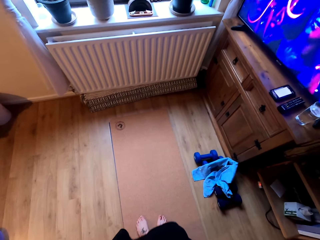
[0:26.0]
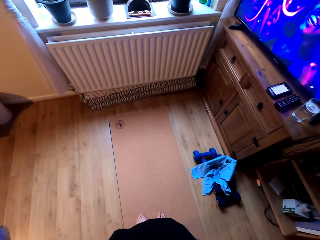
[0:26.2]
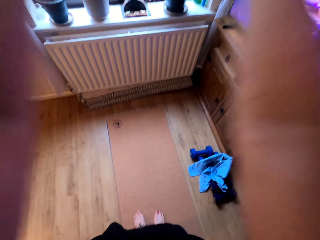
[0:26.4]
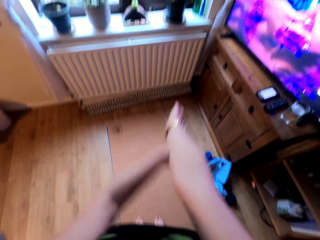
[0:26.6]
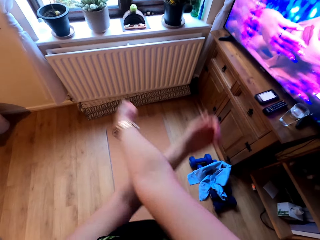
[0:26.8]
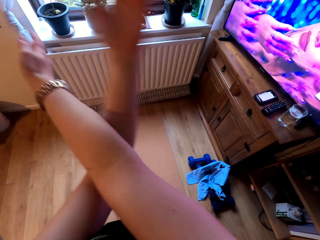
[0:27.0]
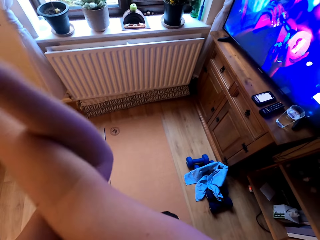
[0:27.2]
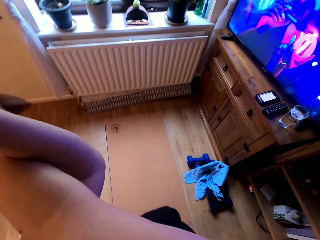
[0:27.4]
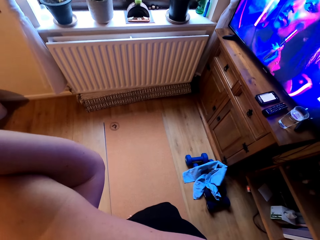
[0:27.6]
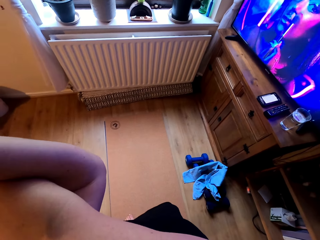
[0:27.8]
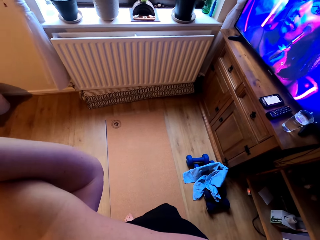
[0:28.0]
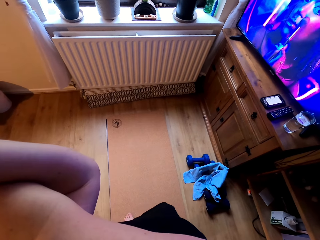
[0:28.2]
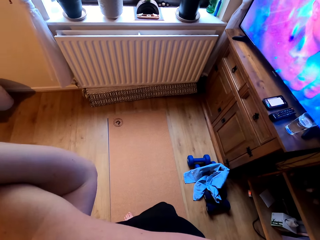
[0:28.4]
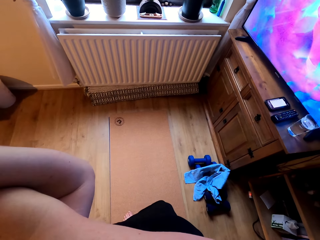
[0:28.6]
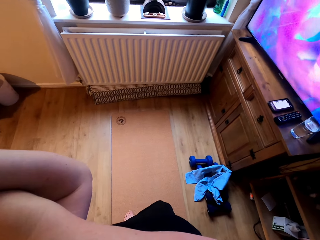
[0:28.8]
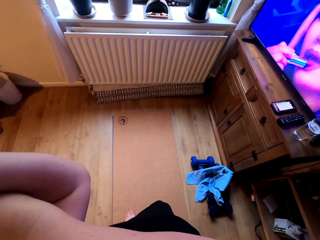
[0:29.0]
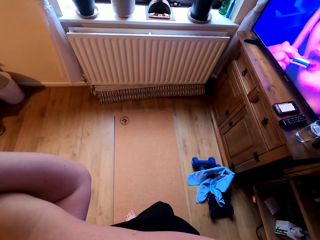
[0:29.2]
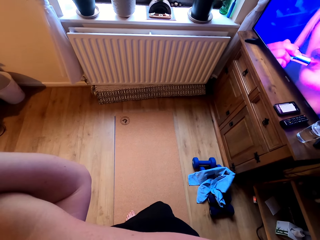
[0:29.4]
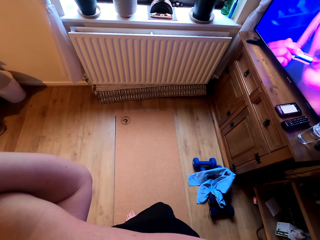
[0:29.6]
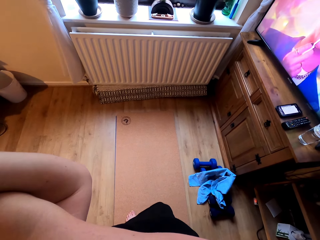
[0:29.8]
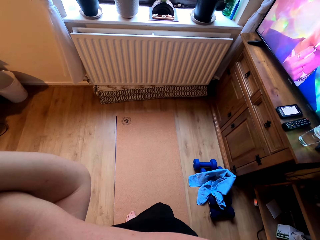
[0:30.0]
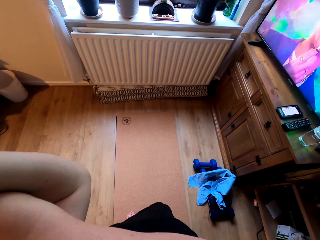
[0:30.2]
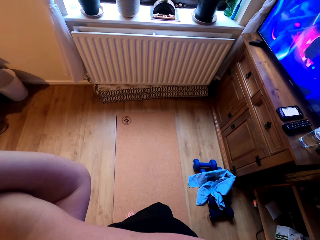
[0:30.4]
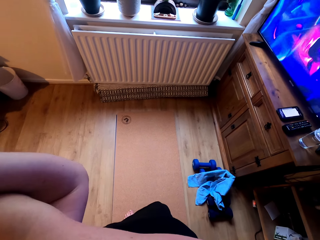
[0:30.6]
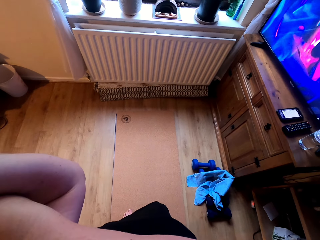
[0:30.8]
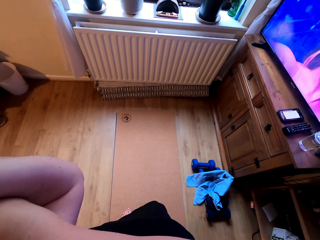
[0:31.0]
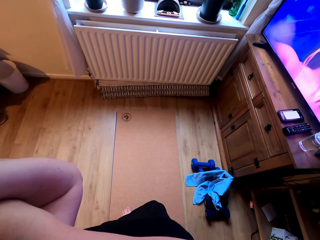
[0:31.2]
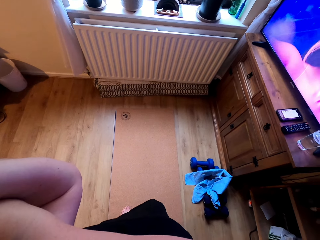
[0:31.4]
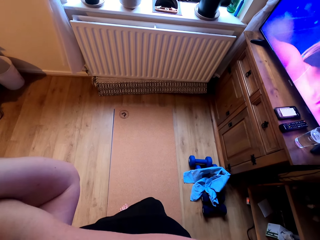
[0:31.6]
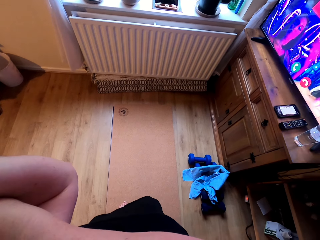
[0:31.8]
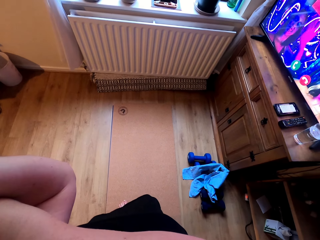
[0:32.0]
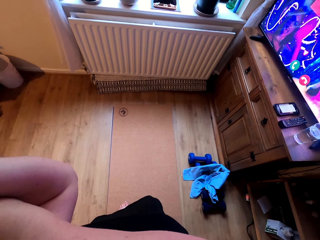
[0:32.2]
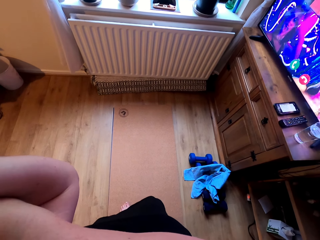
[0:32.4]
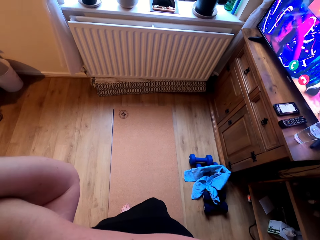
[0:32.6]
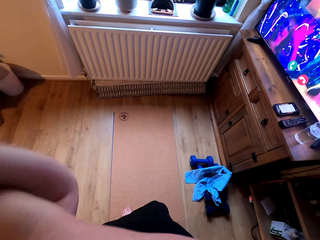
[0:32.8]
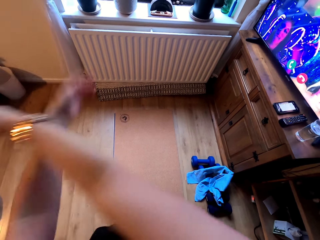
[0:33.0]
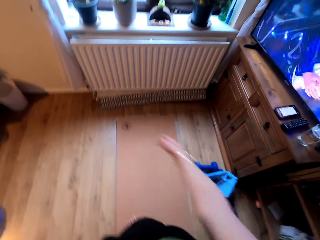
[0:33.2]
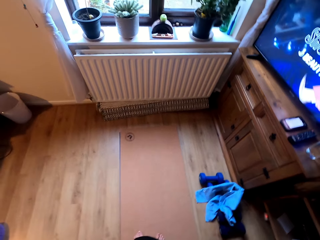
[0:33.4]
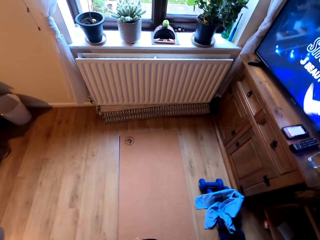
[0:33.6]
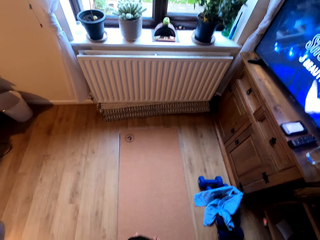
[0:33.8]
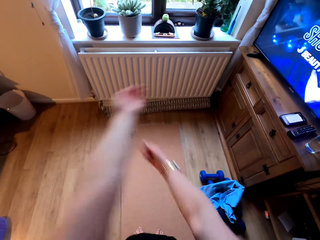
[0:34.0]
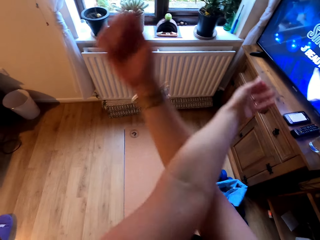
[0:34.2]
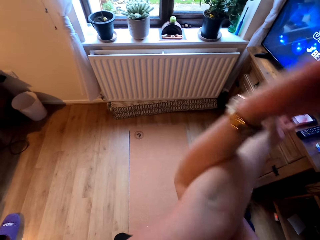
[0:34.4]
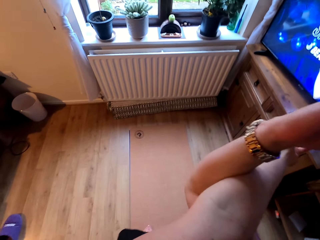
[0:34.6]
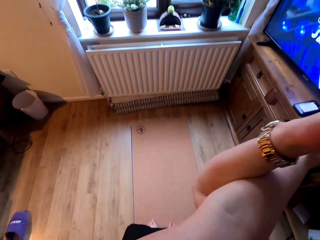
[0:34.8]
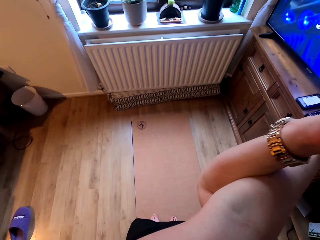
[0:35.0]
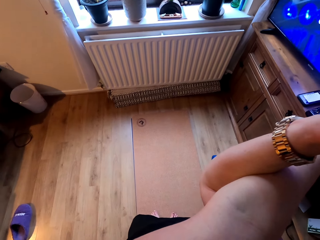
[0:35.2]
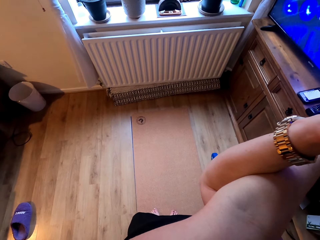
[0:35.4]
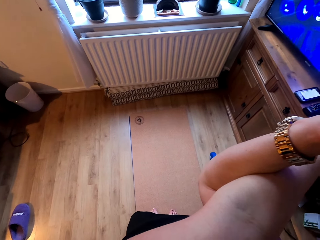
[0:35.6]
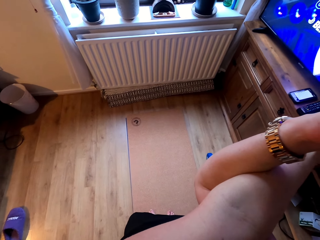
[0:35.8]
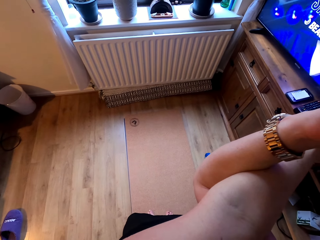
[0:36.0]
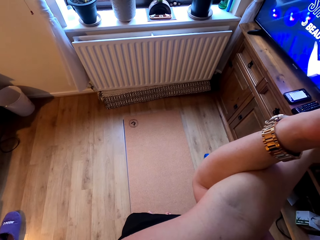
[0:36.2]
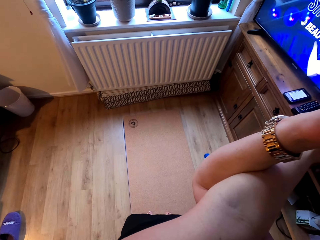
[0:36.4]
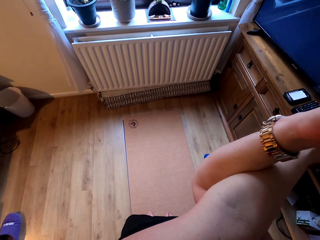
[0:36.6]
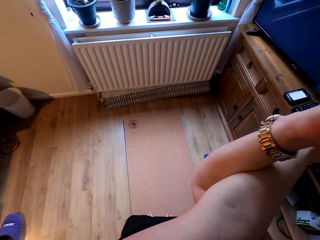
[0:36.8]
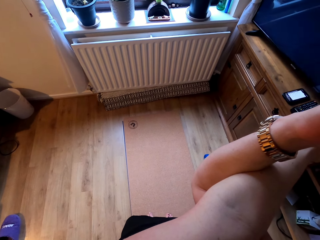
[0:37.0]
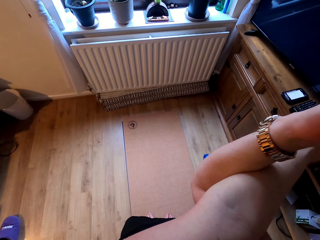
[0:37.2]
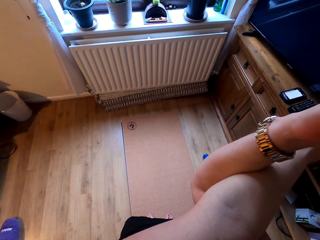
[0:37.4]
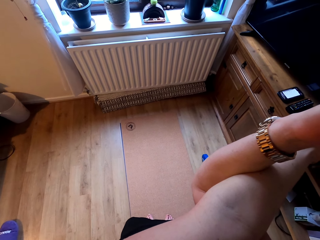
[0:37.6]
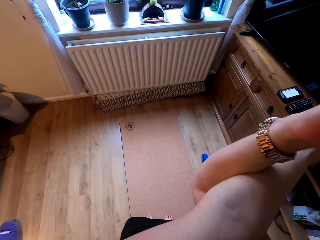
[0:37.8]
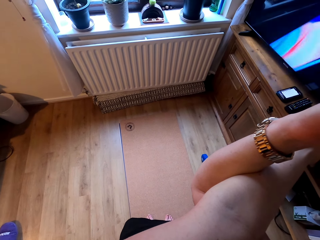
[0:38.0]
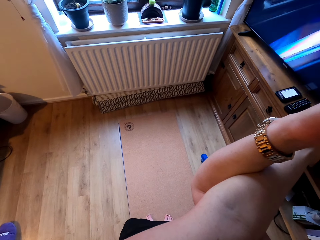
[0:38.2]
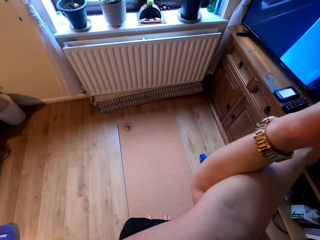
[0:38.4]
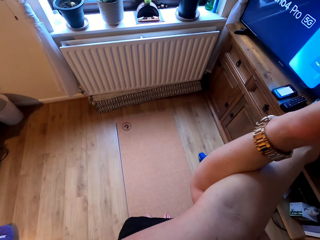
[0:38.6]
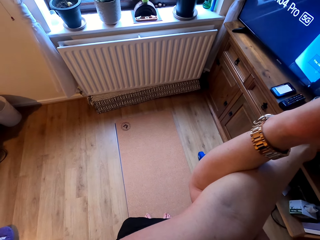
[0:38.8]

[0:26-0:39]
The camera wearer straightens hands. They straighten hands again.

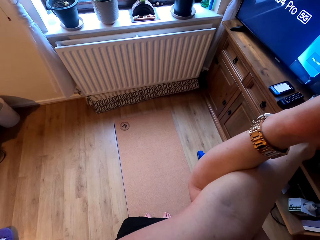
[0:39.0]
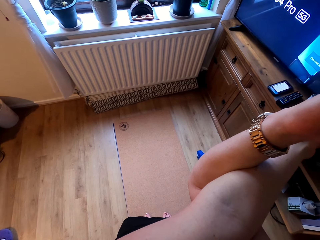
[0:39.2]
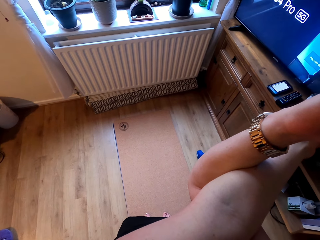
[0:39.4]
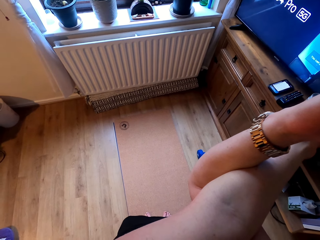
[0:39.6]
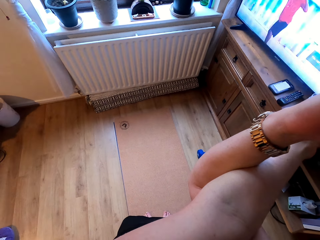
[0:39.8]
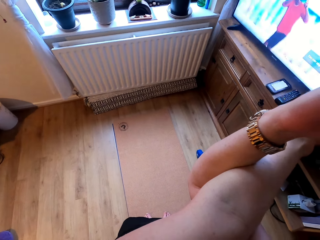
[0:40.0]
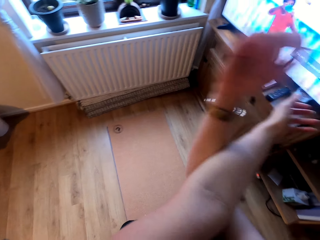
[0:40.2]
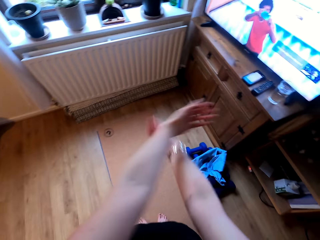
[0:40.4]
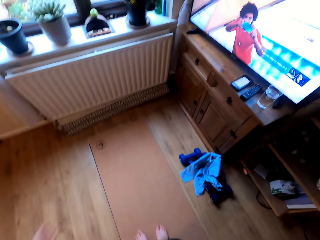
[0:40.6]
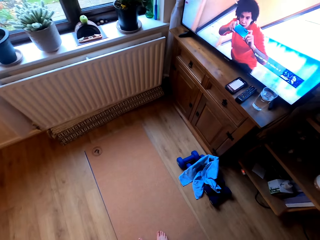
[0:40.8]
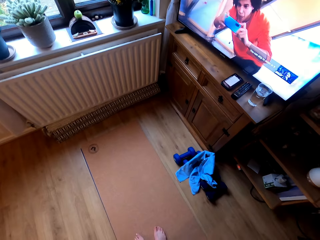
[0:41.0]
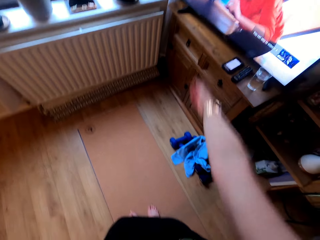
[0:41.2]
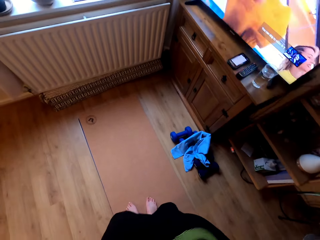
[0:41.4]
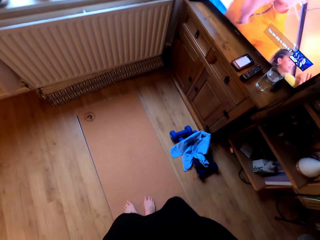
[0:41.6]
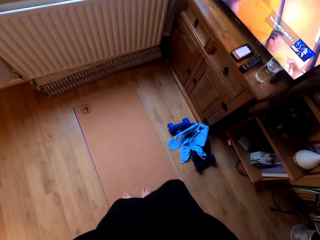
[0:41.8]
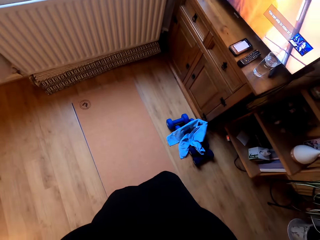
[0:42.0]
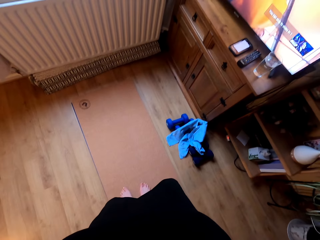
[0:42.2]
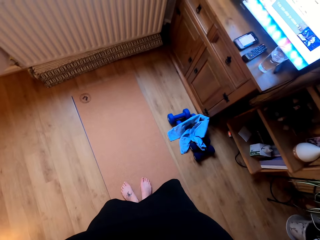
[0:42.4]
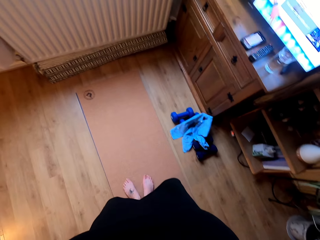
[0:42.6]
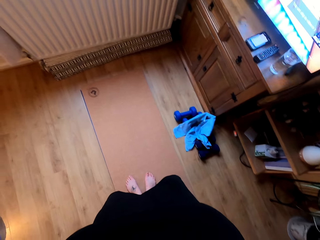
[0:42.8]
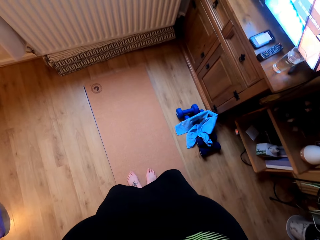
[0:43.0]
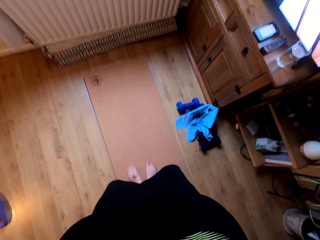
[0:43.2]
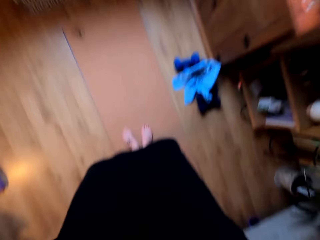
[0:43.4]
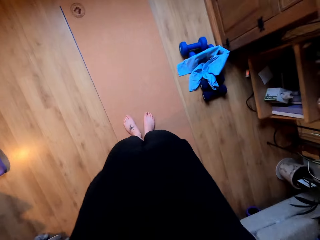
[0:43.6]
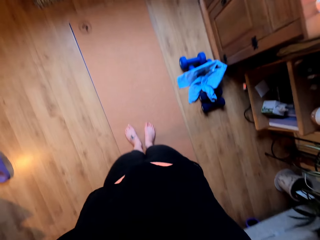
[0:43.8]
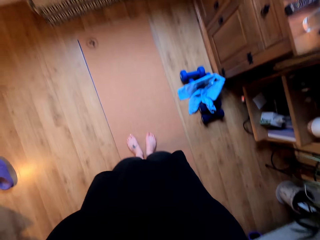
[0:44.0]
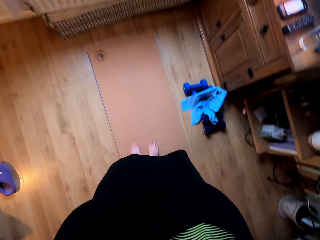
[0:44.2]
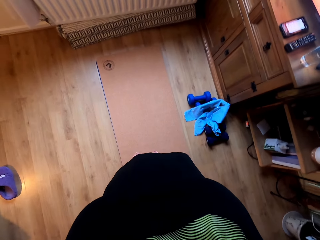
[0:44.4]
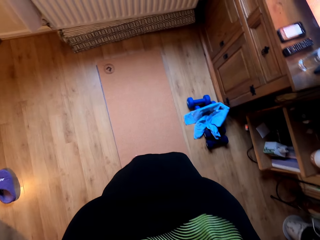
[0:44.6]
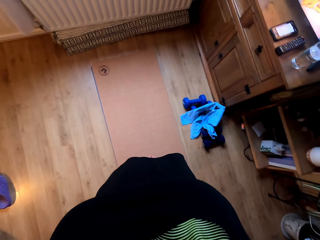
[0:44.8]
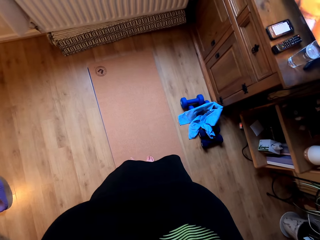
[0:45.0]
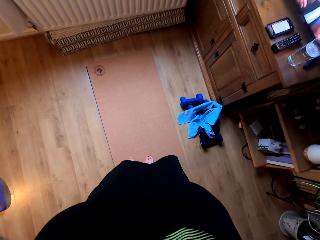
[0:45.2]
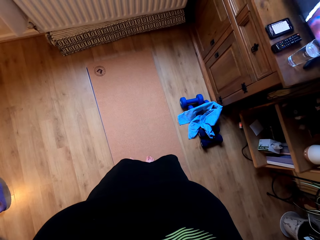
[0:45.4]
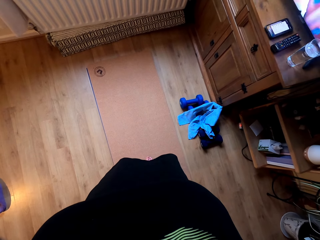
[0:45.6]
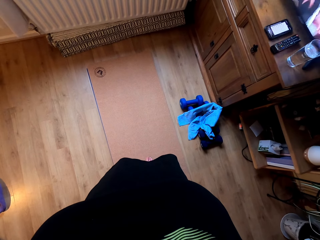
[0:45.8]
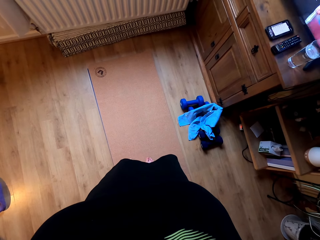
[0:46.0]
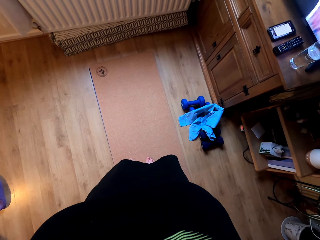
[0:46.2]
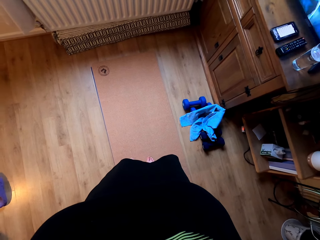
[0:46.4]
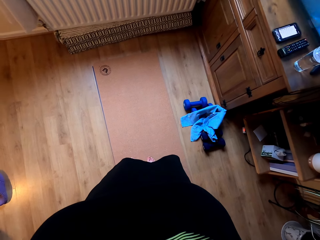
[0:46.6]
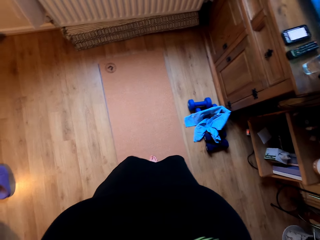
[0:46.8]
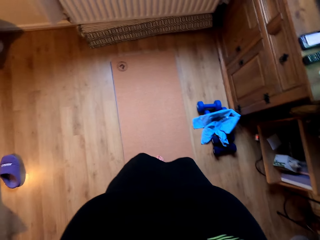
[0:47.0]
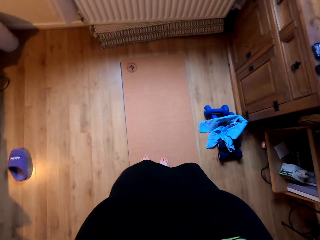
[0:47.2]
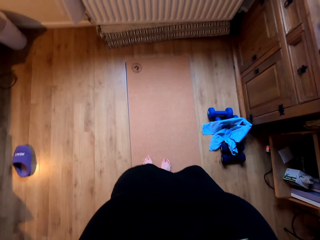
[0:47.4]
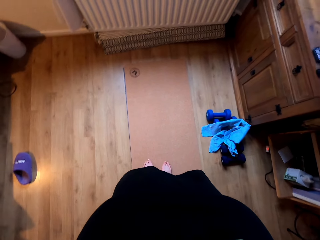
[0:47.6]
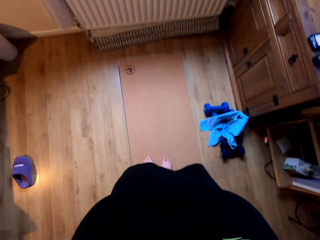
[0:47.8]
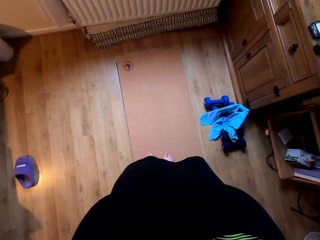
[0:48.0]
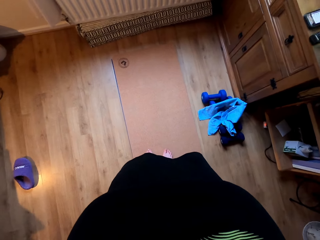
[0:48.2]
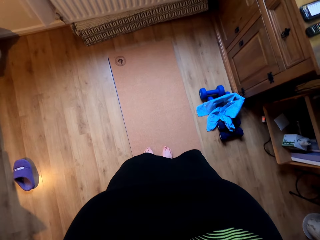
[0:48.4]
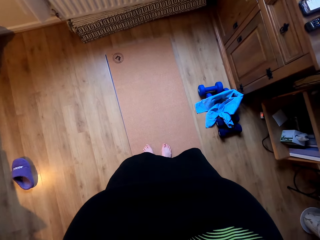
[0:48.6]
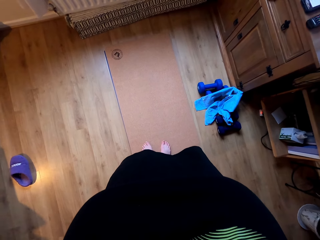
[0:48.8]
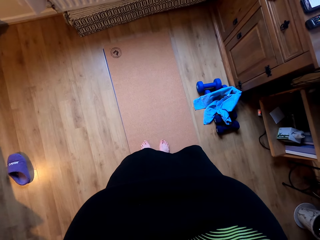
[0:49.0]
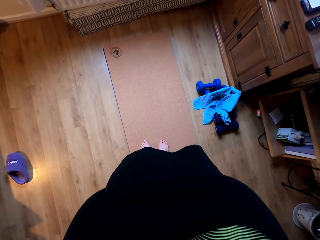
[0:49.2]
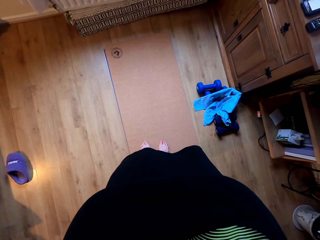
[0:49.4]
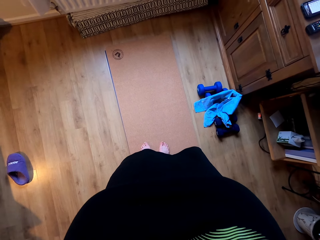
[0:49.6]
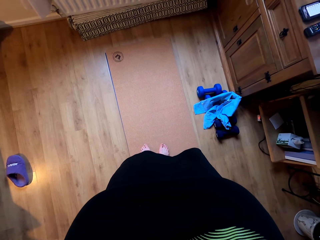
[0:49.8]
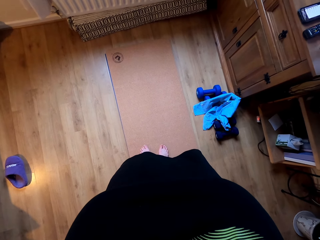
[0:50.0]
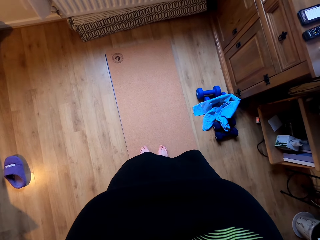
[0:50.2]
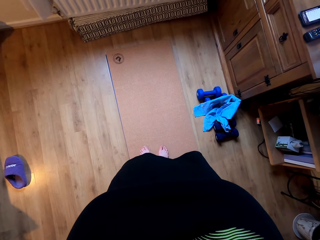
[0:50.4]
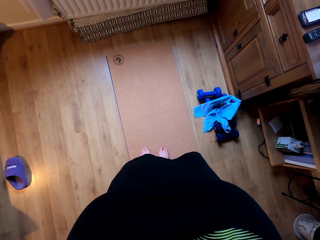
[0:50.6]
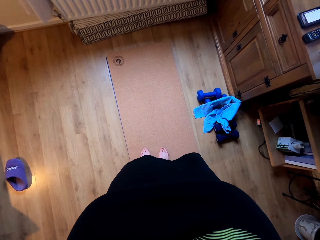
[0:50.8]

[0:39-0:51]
The camera wearer sways hands. They sneeze. They lift hands.
